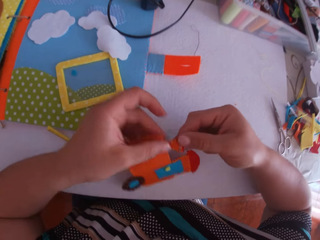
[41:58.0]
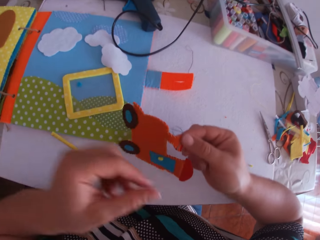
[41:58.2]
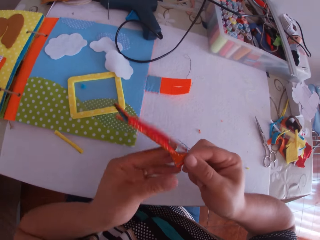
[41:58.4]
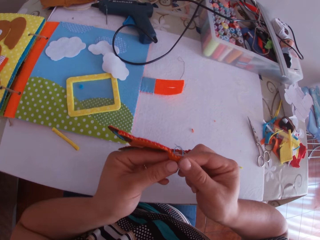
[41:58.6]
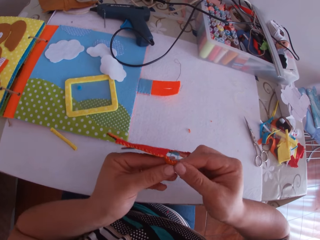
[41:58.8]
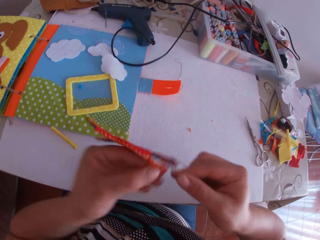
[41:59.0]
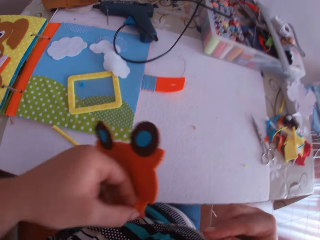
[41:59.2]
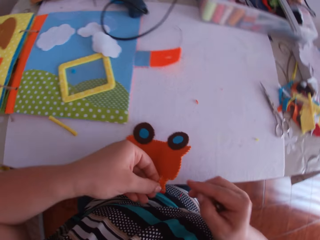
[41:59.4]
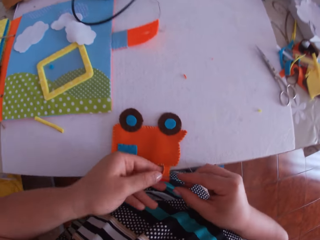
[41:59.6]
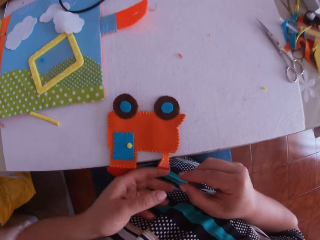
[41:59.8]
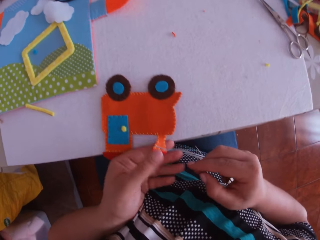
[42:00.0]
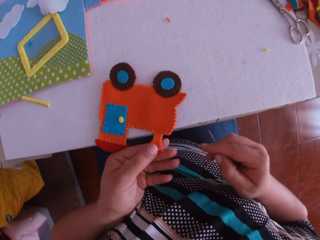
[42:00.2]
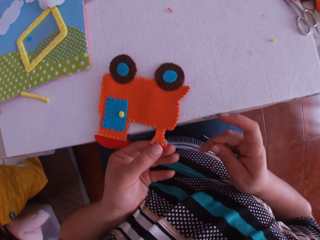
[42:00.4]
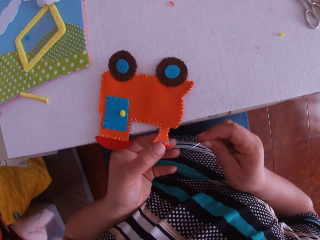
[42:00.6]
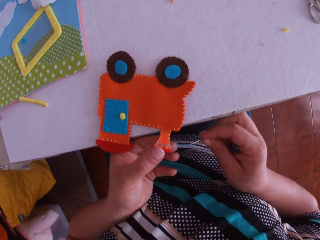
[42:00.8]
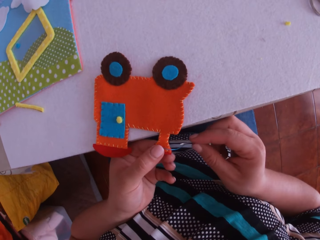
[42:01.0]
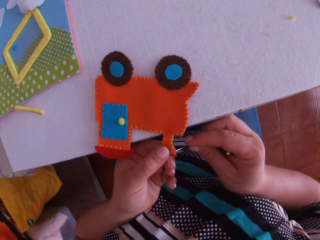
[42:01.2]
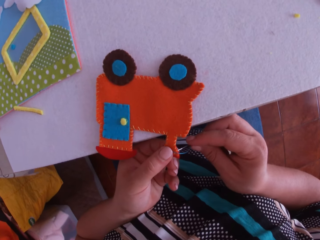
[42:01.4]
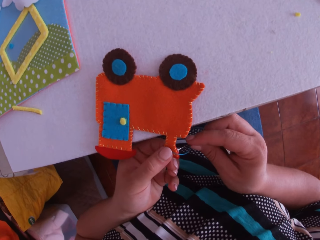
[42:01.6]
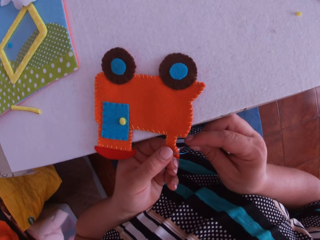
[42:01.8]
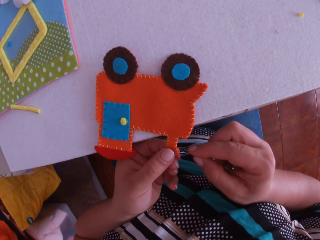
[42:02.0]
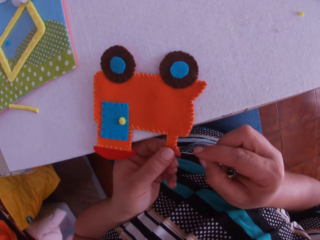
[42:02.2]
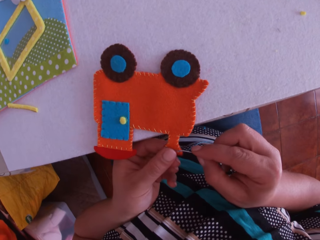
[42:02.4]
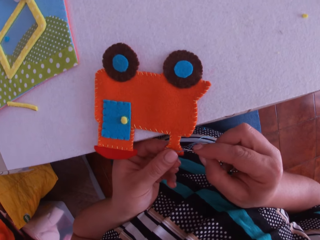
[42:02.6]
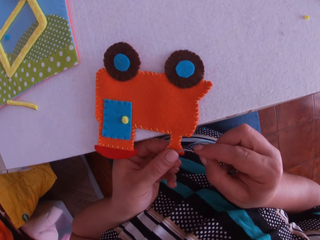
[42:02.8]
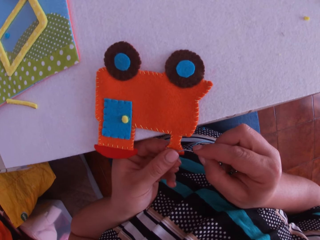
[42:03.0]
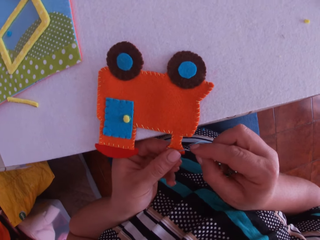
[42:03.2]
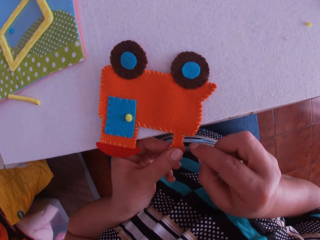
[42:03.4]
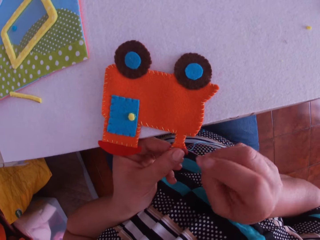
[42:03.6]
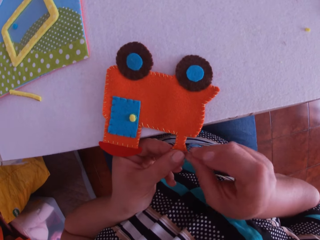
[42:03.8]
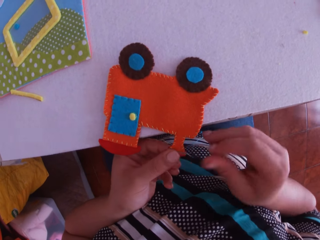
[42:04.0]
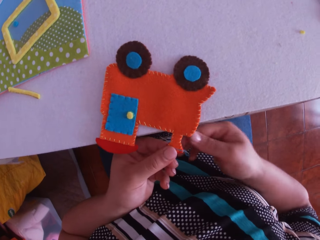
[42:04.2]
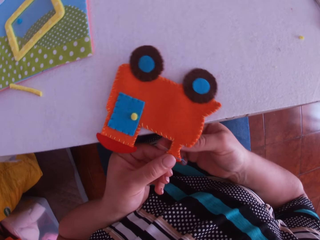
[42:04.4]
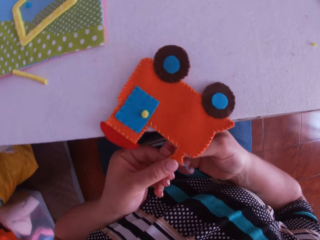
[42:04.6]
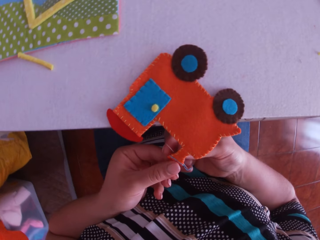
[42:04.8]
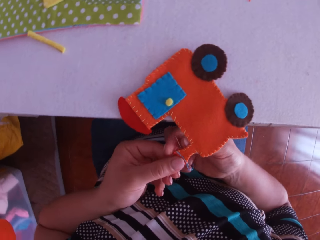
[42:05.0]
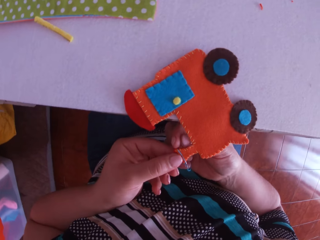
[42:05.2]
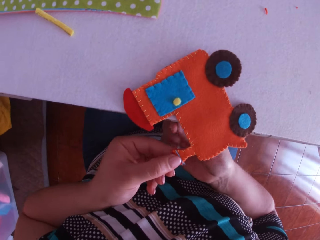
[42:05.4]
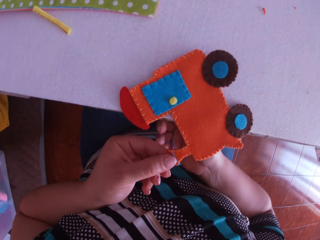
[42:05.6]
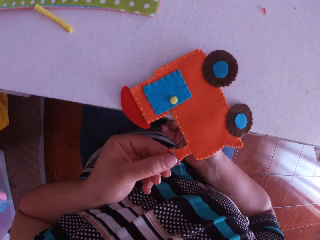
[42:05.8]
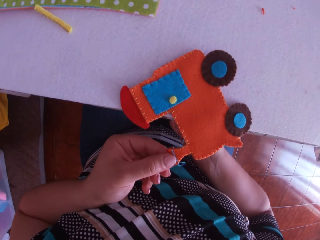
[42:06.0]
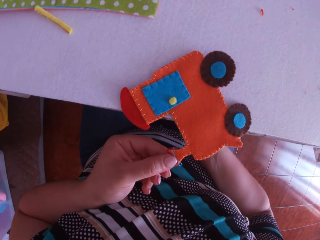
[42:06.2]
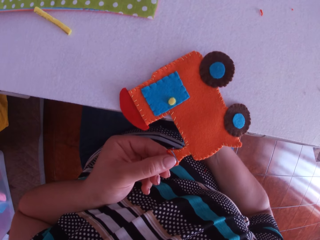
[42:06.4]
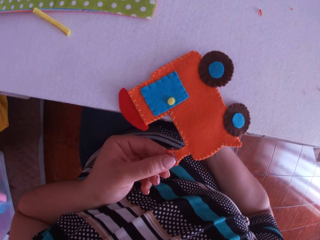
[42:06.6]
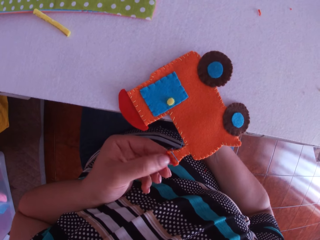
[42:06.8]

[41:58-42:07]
The camera wearer turns the crafted fabric or craft toy with both hands. He puts the craft toy on the table. He holds the craft toy on the table. He tacks the crafted fabric with the threaded needle in his right hand. He pulls the thread.

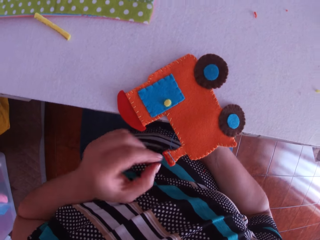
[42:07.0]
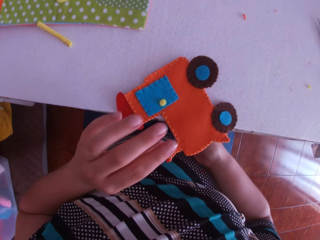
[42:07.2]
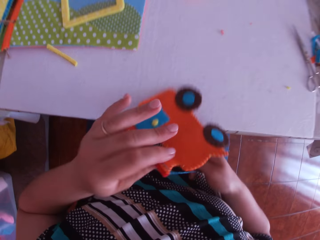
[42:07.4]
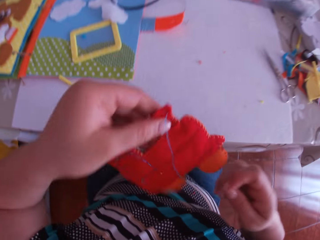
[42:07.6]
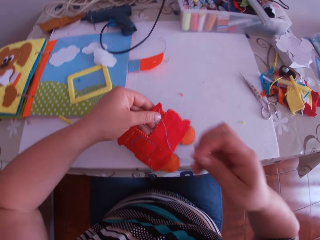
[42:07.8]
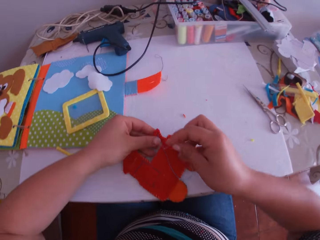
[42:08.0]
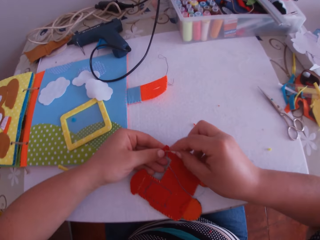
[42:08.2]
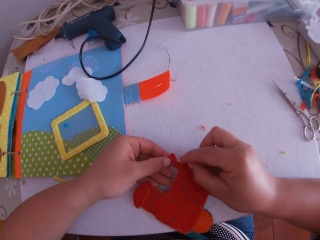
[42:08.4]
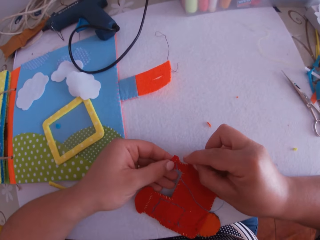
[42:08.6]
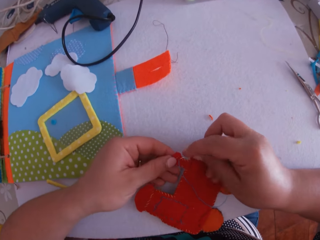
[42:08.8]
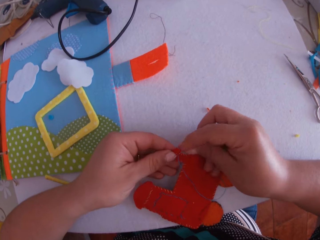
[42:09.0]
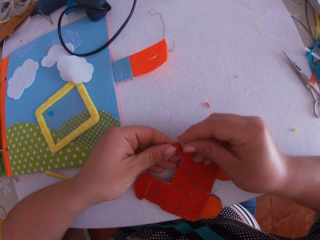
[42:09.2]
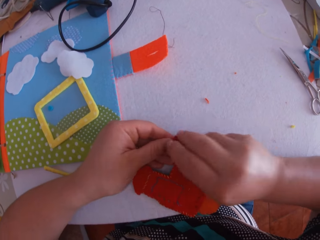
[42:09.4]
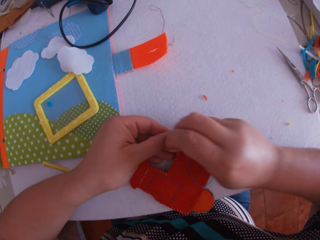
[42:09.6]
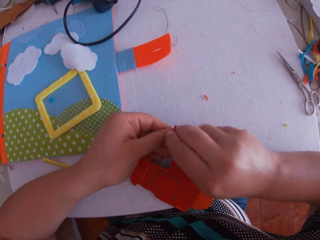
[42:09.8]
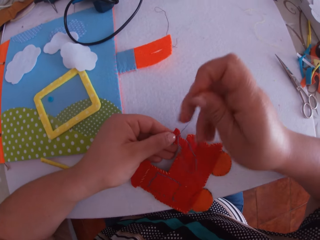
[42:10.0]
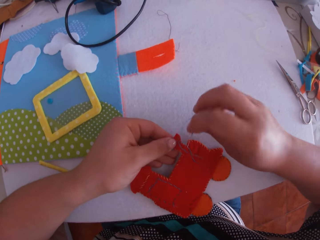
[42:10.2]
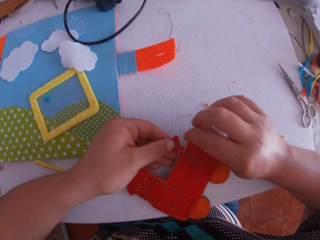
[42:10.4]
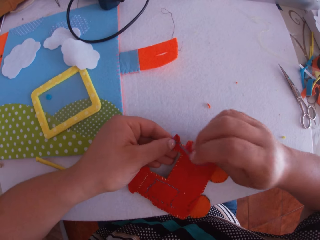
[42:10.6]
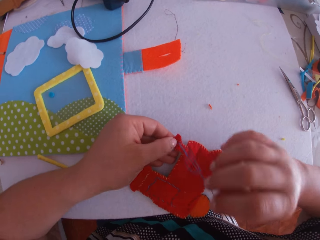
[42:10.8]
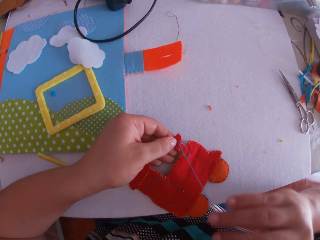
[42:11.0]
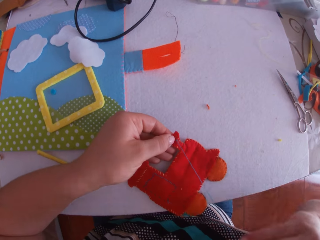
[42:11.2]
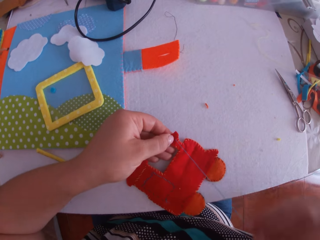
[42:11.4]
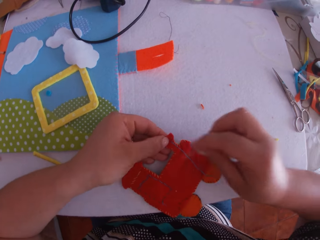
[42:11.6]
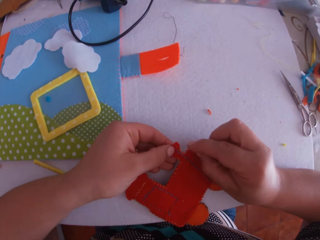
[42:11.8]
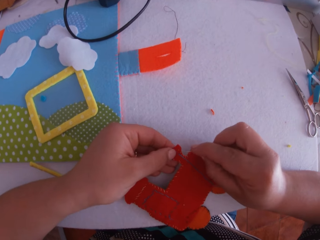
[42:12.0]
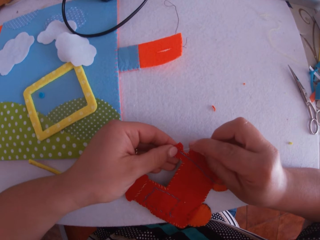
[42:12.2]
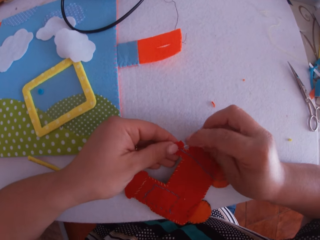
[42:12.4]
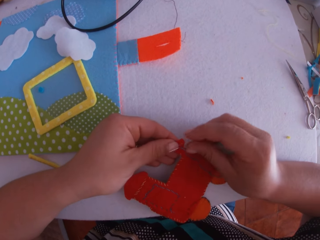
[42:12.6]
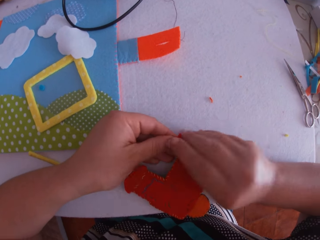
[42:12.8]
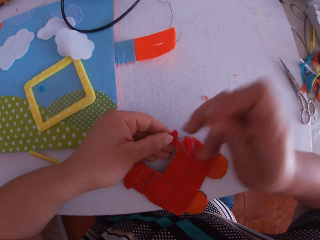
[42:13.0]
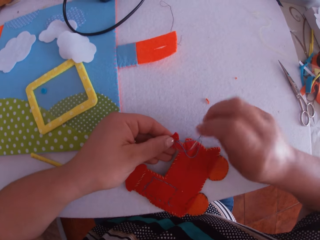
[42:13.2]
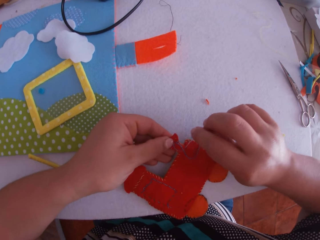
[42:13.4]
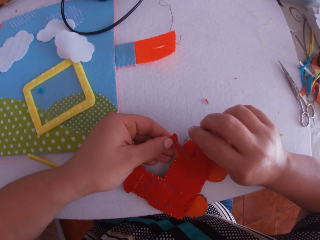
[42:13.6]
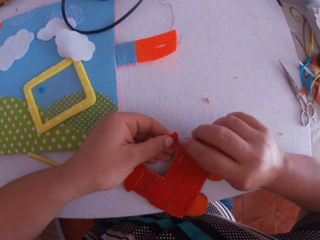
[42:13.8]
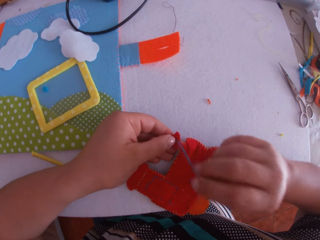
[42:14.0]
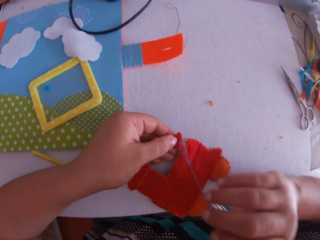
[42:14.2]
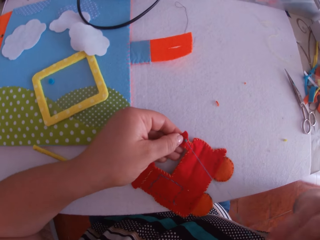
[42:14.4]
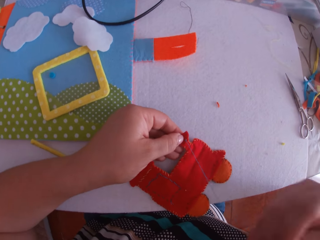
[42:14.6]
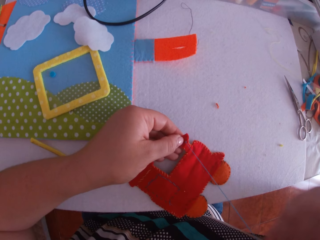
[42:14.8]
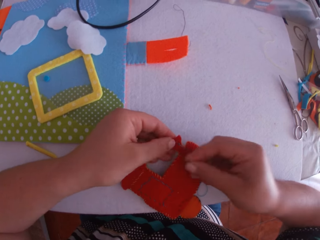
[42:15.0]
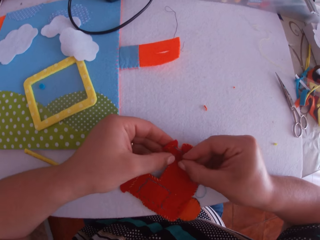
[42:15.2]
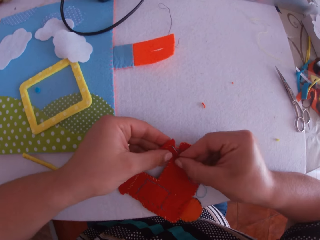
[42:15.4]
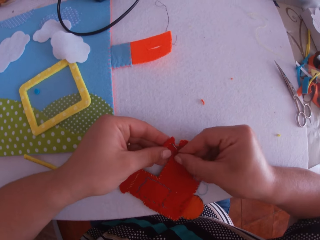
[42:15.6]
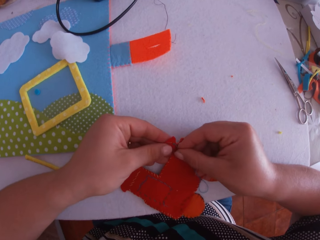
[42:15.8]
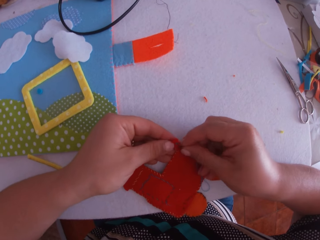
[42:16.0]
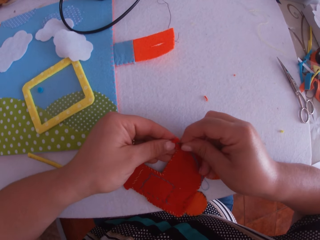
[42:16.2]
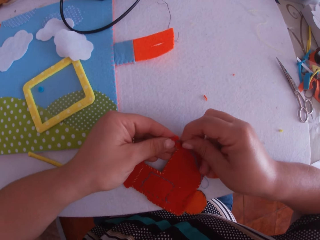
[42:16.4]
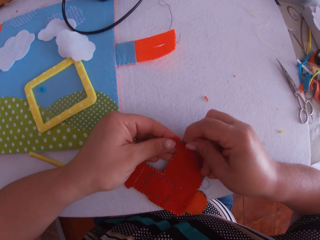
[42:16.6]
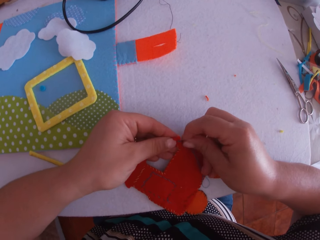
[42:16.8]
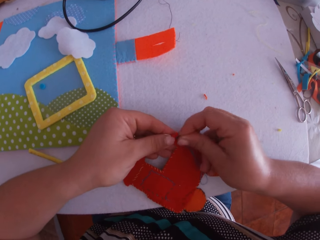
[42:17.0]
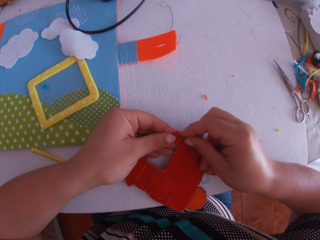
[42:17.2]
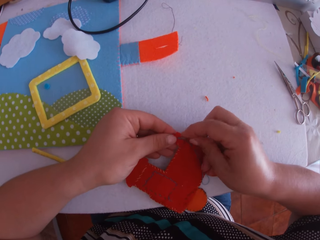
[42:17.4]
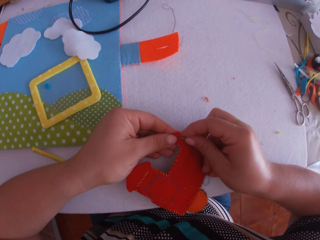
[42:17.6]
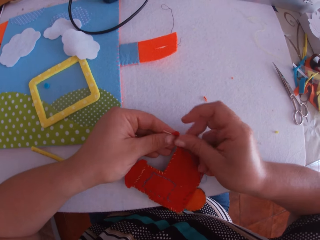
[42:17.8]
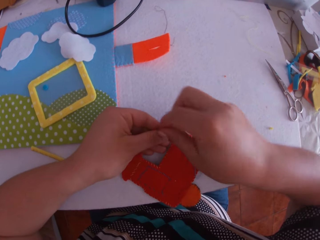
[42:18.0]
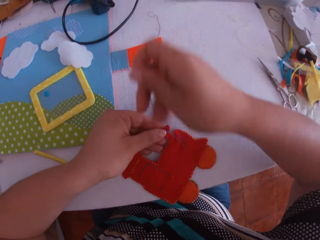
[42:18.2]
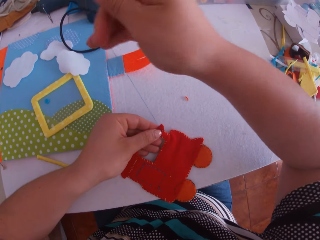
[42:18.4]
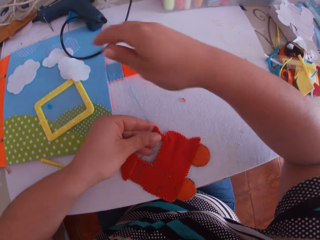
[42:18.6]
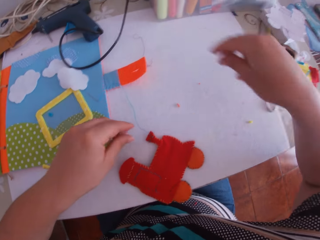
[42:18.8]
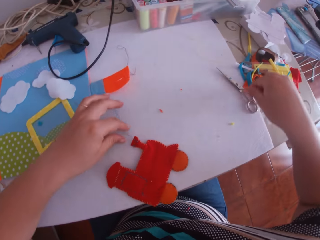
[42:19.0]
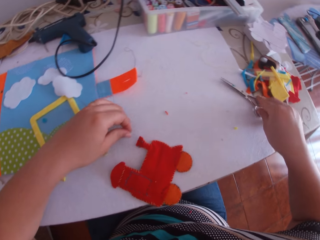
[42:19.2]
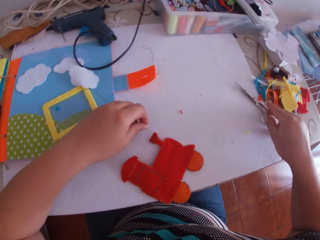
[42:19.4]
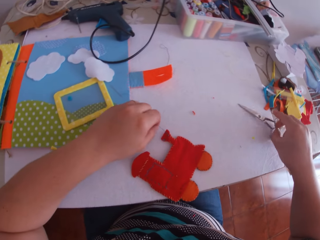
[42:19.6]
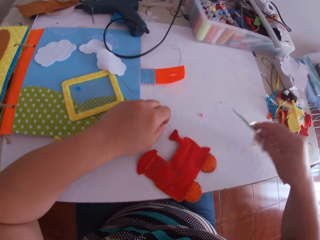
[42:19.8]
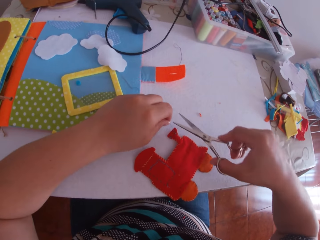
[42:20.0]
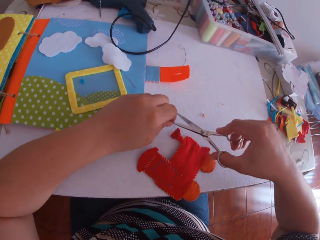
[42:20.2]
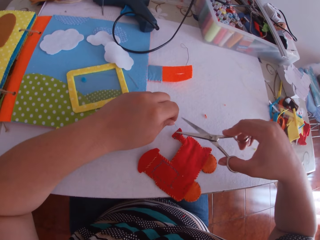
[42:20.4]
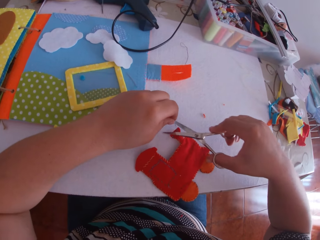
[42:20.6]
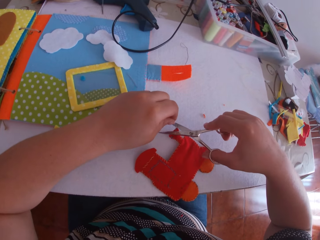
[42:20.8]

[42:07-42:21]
The camera wearer turns the crafted fabric with his left hand. He places the crafted fabric on the table with his left hand. He tacks the crafted fabric with the threaded needle in his right hand. He pulls the thread. He puts the needle through the thread. He pulls the thread. He puts the needle through the thread. He pulls the thread. He puts the needle through the thread. He pulls the thread. He puts the needle through the thread. He pulls the thread. He places the crafted fabric on the table with his left hand. He picks a thread on the table. He holds the thread with his left hand. He picks up the scissors from the table with his right hand.
